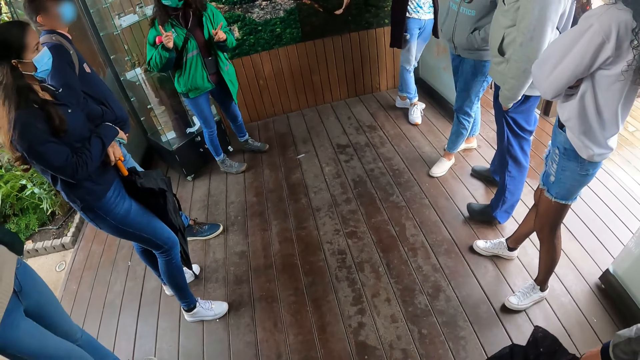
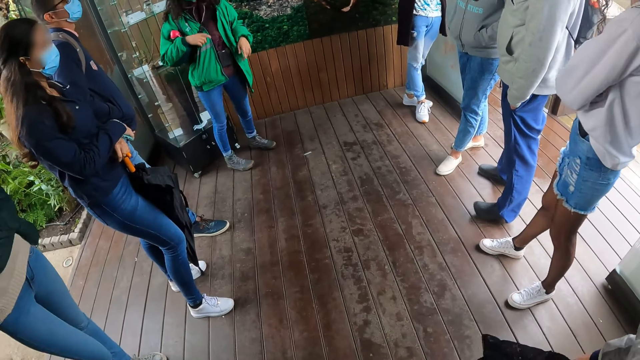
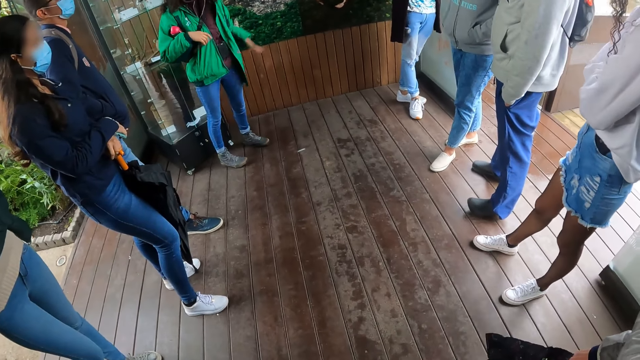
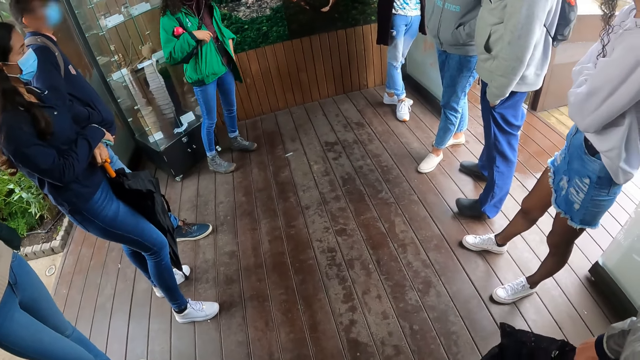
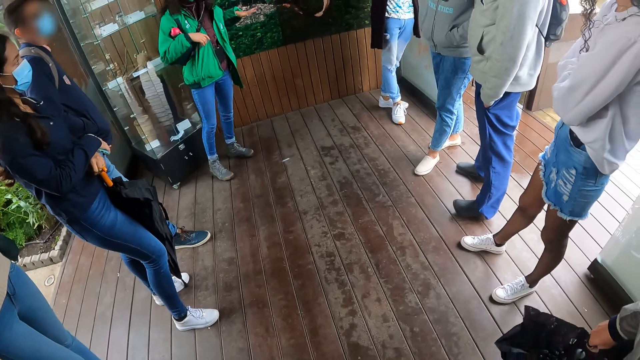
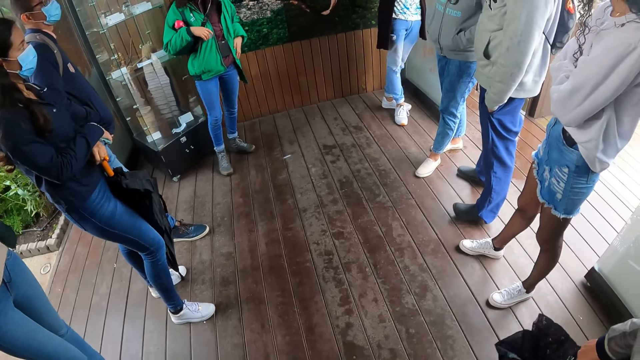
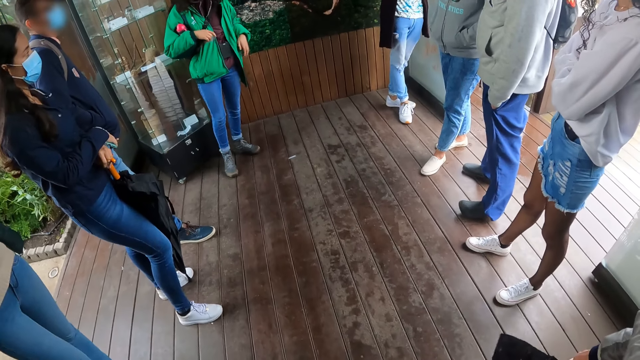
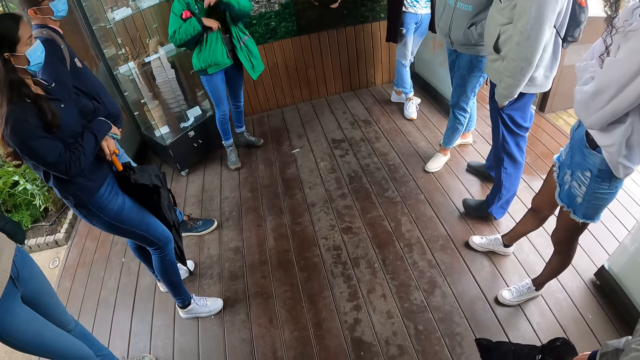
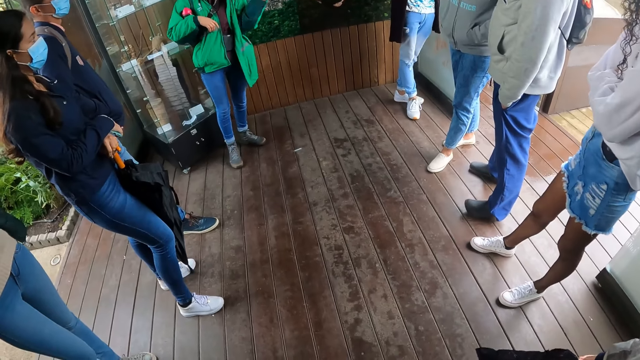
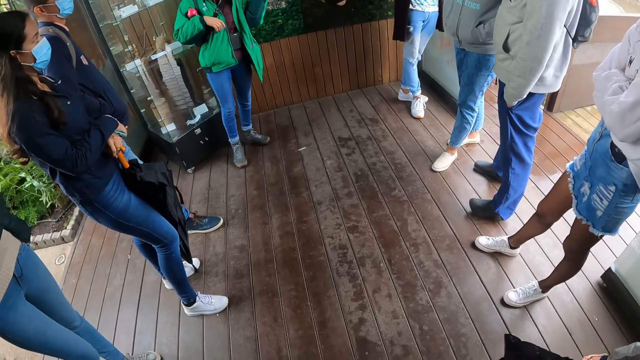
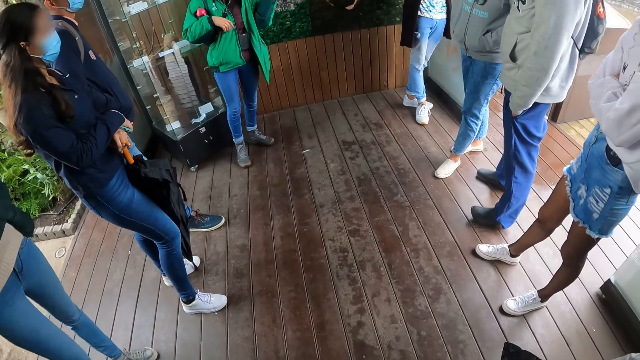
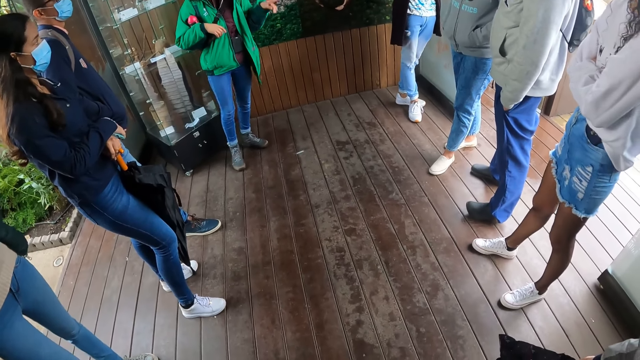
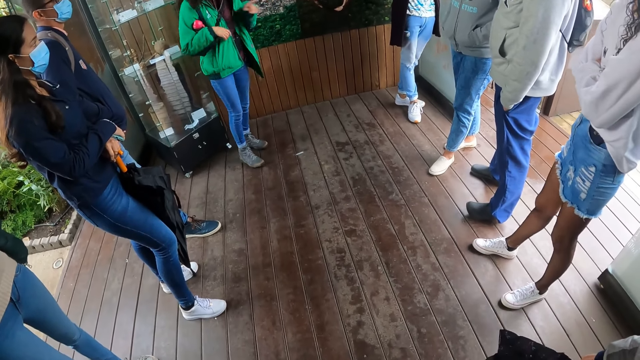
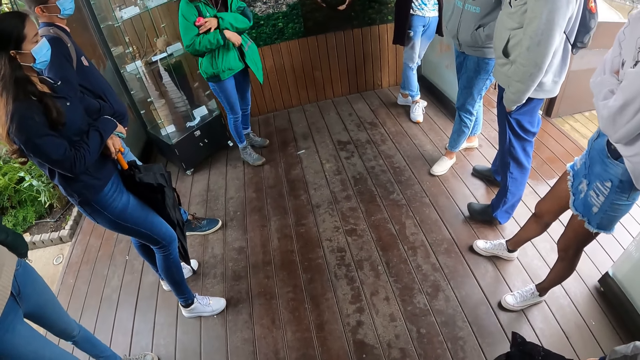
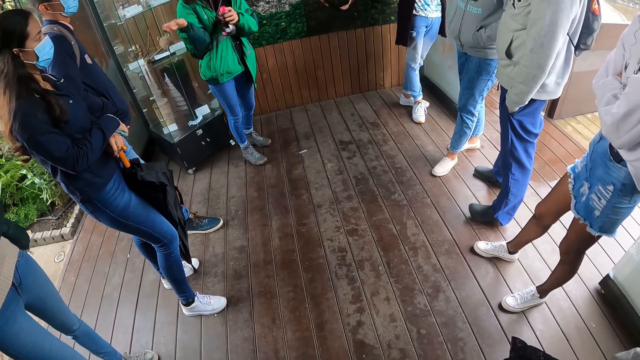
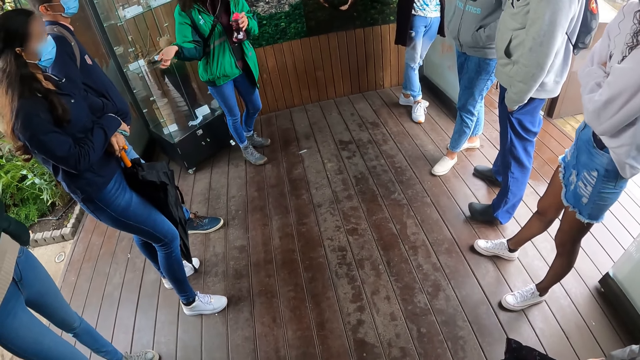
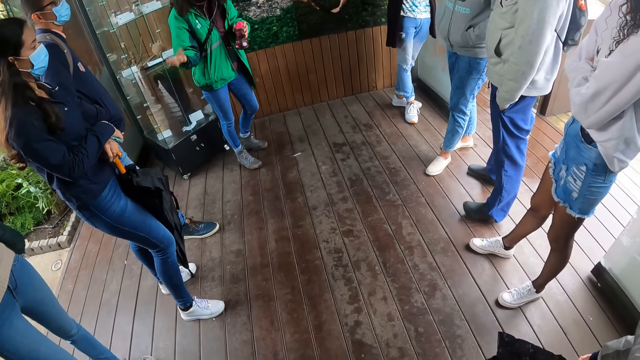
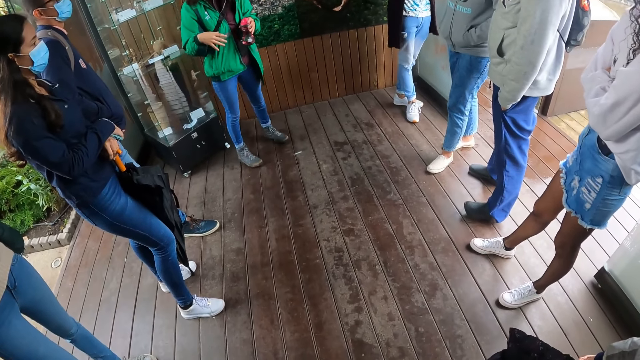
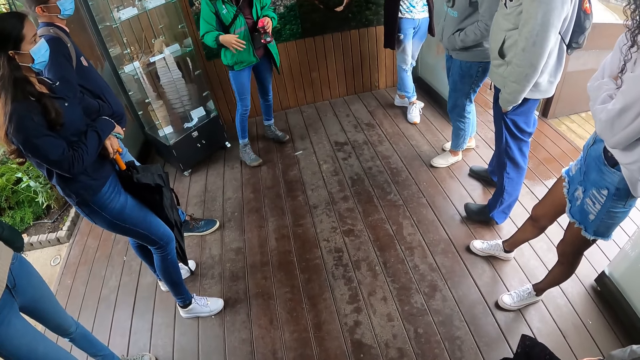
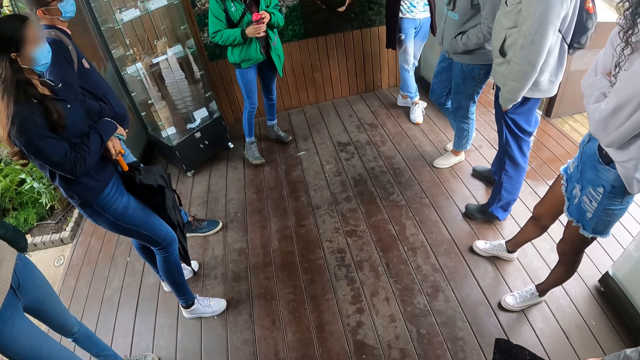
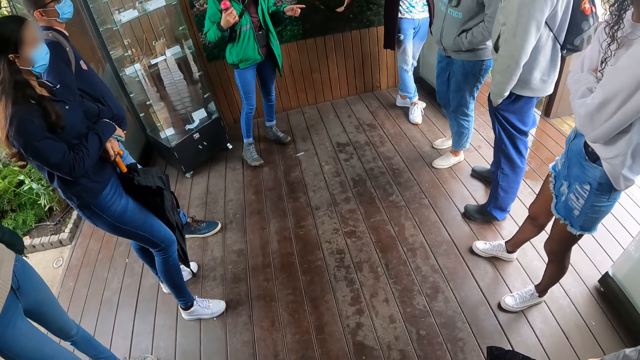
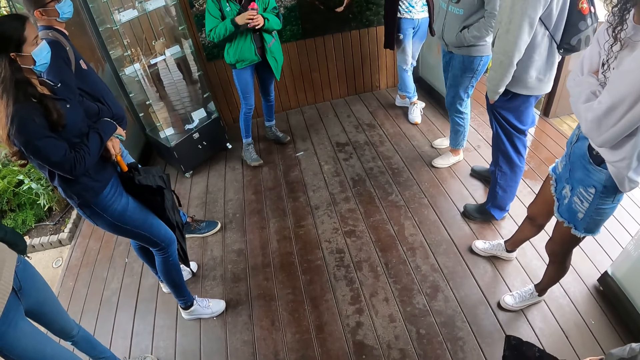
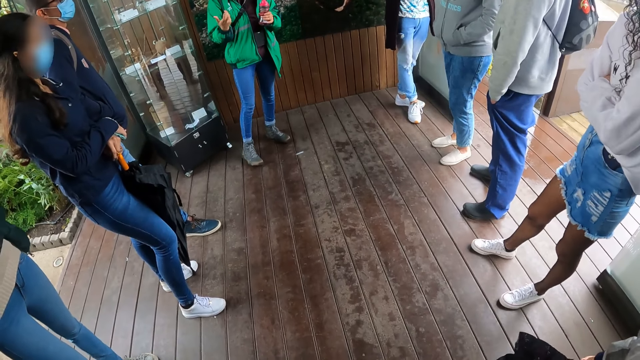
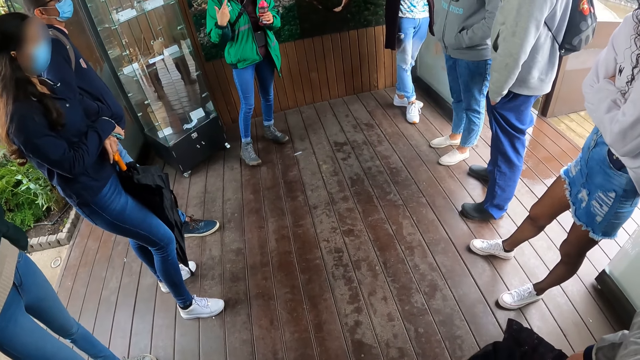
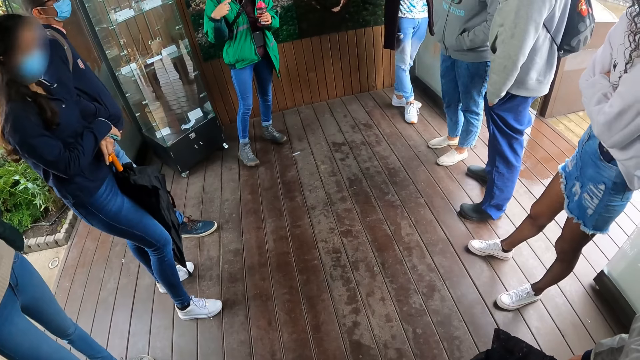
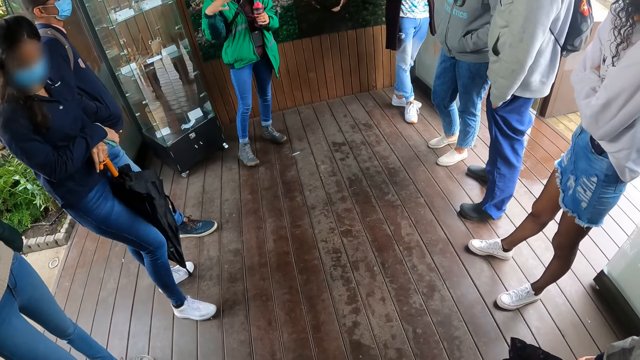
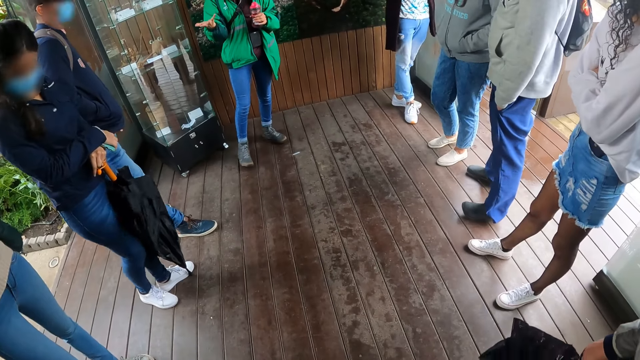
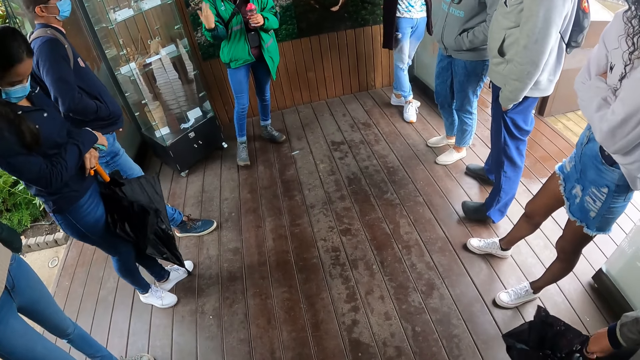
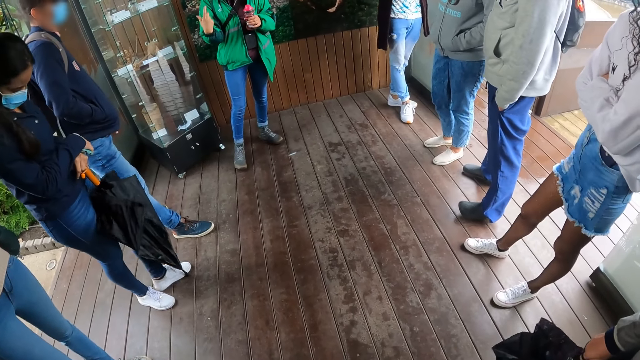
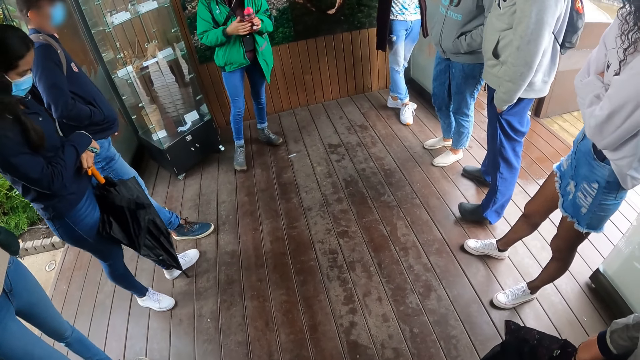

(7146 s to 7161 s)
The lady lays her hand on her cloth and lifts her hand. The lady holds a bottle, stretches her hand and moves her hand. The lady holds the bottle with the other hand and moves her hand.

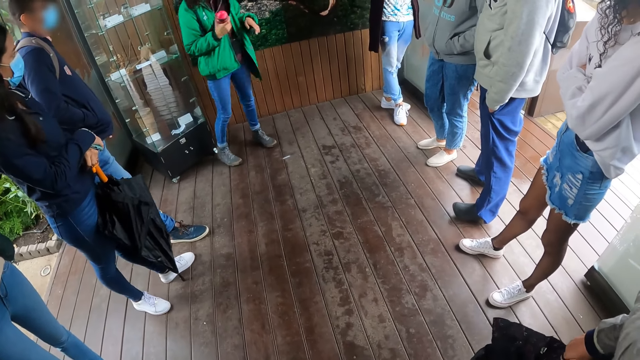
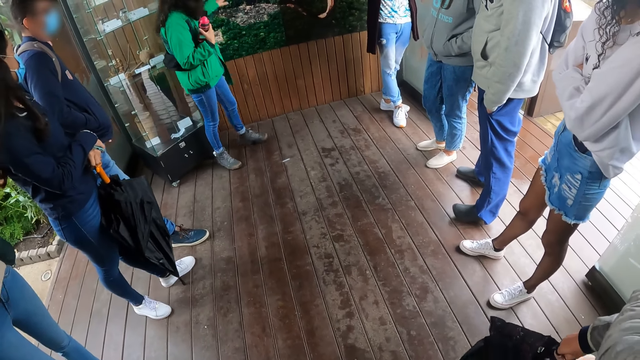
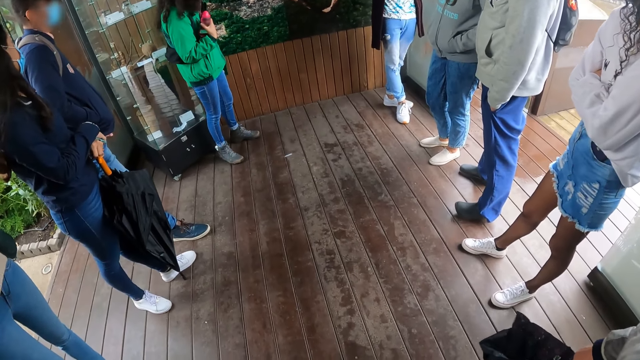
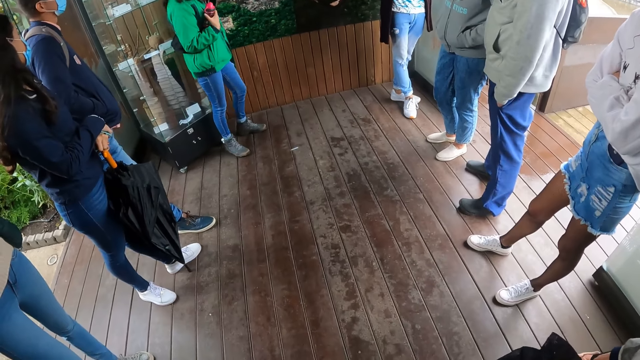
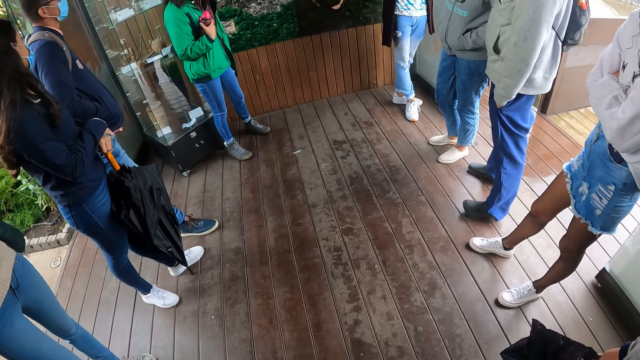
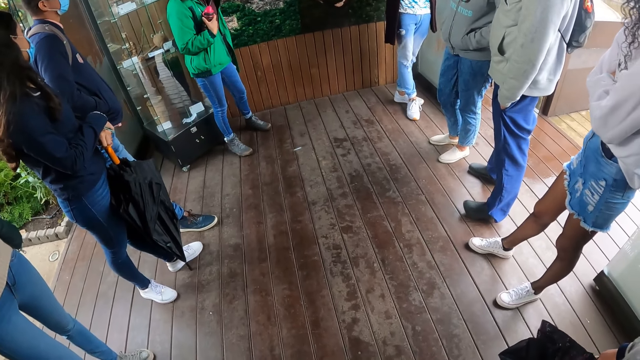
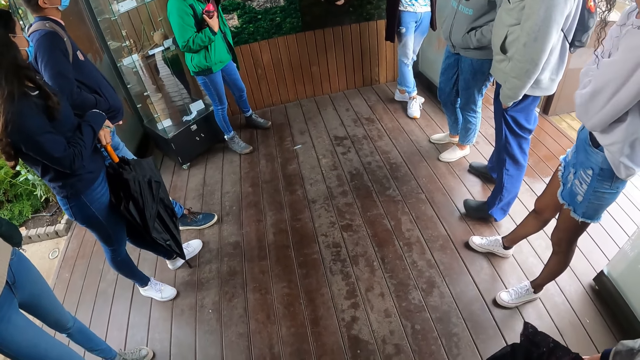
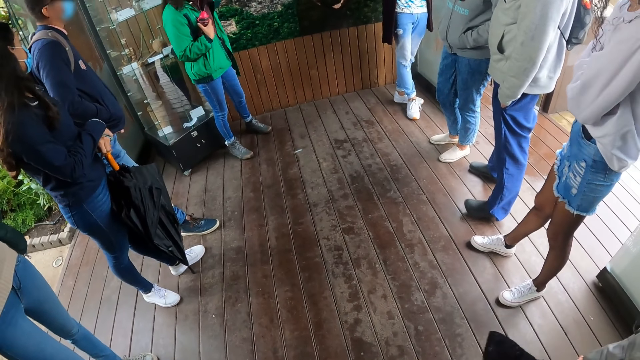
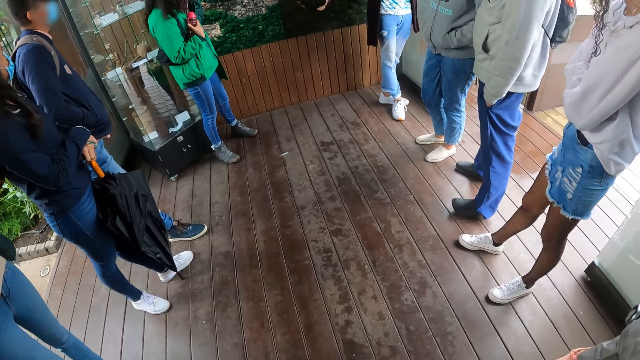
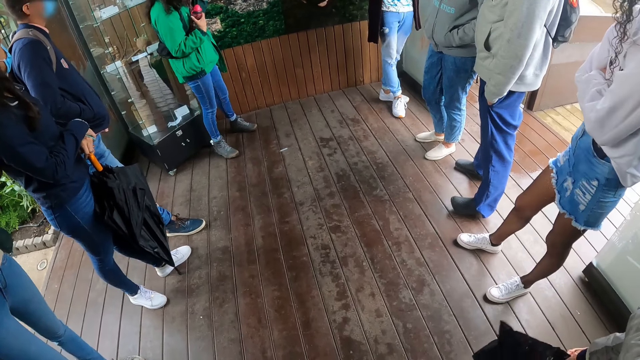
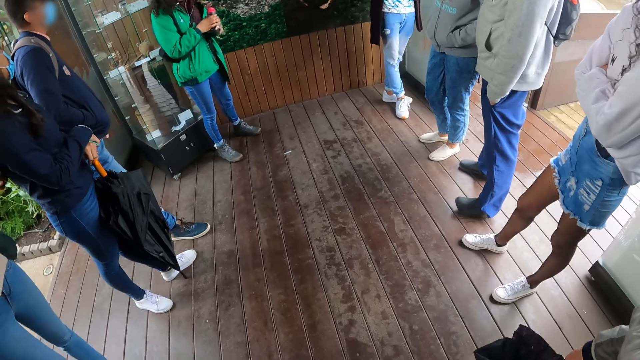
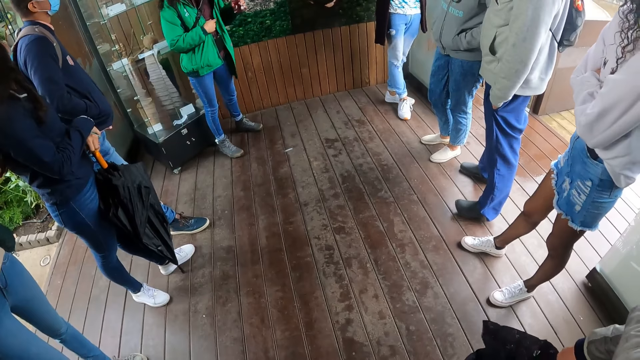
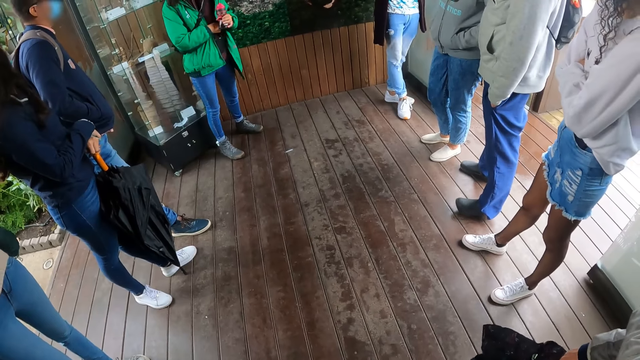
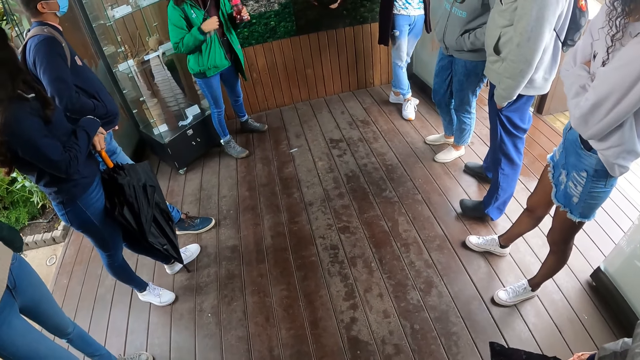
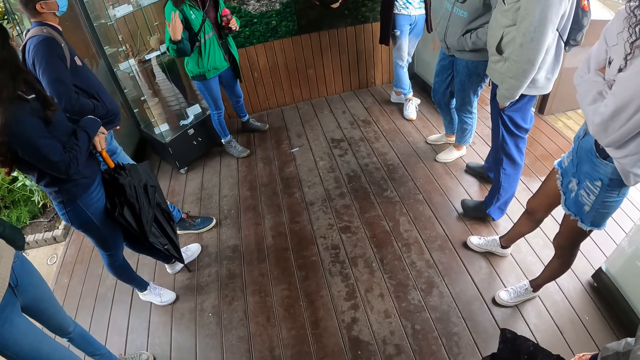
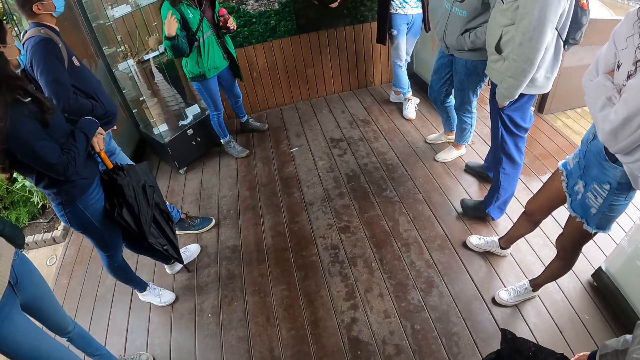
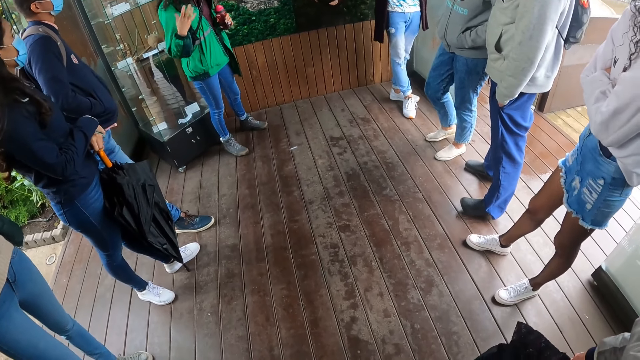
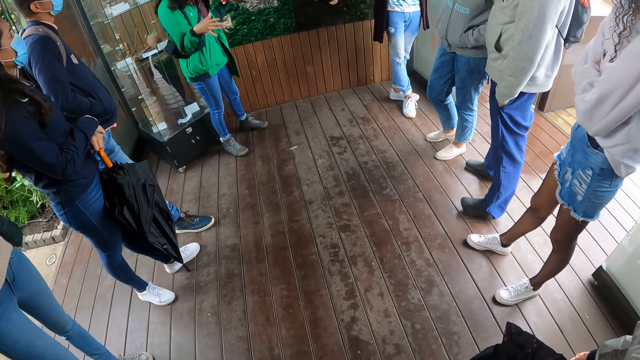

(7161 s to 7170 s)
The lady holds the bottle and touches the picture. The lady holds the bottle, puts her hand in the jacket and moves her hand.
